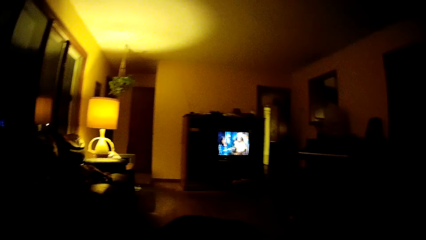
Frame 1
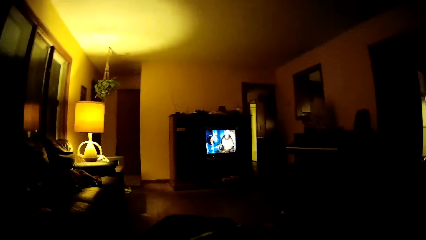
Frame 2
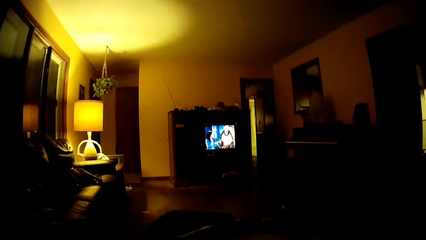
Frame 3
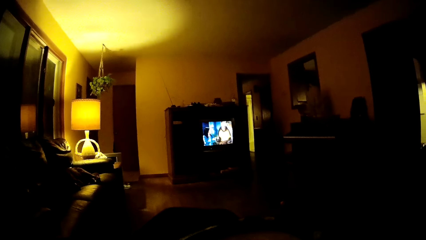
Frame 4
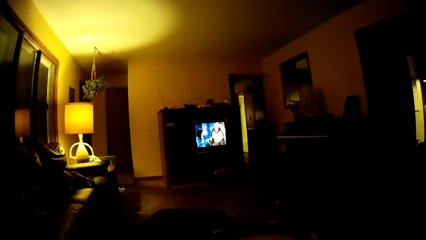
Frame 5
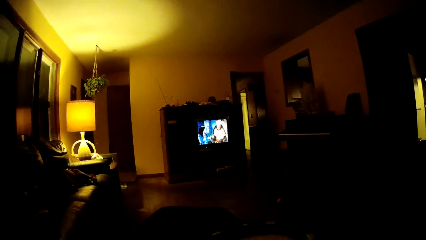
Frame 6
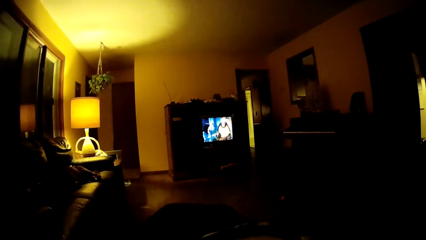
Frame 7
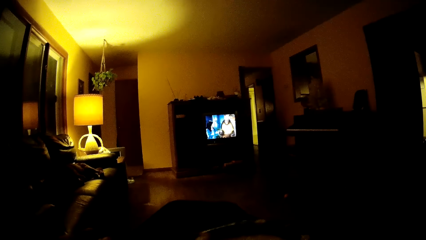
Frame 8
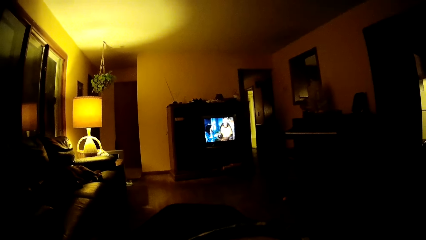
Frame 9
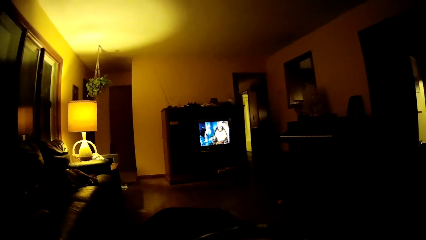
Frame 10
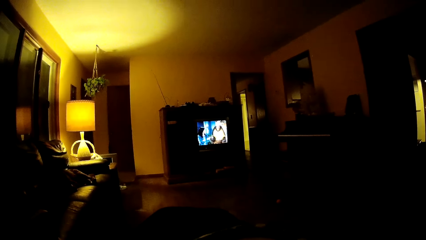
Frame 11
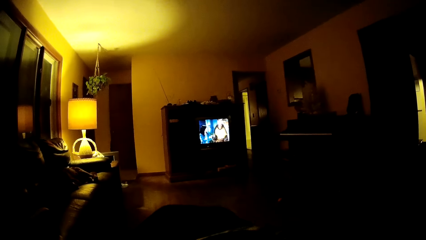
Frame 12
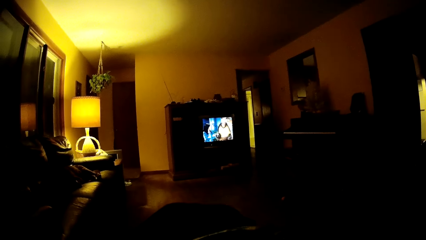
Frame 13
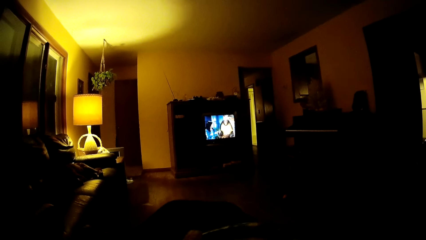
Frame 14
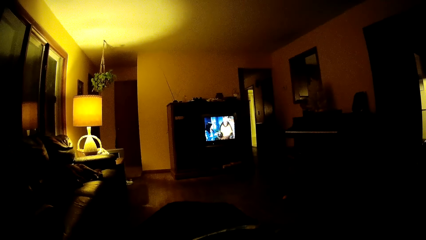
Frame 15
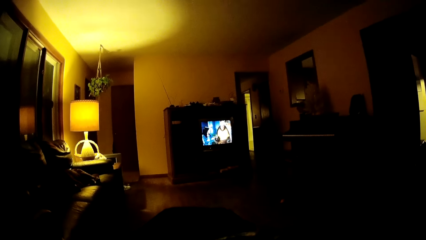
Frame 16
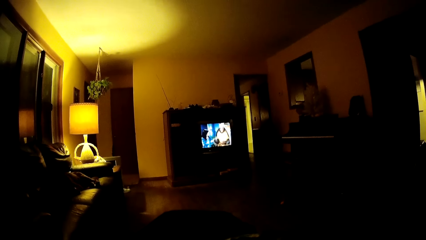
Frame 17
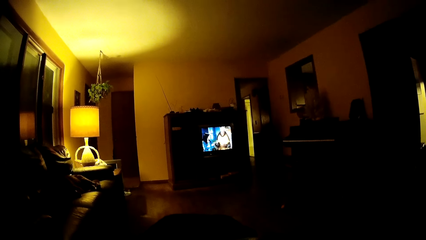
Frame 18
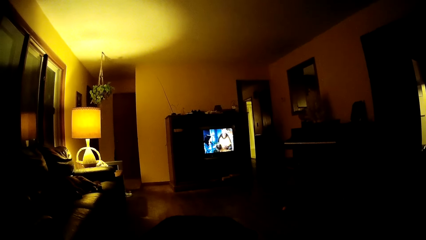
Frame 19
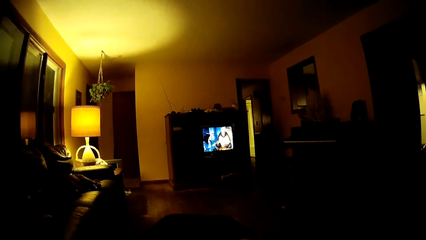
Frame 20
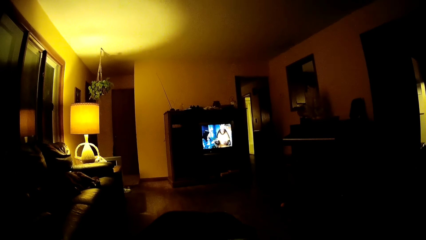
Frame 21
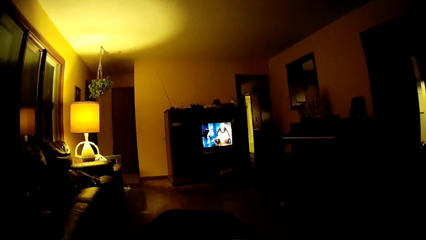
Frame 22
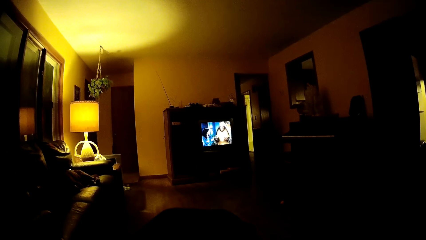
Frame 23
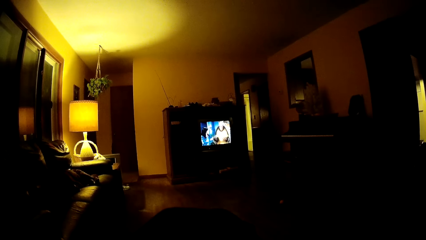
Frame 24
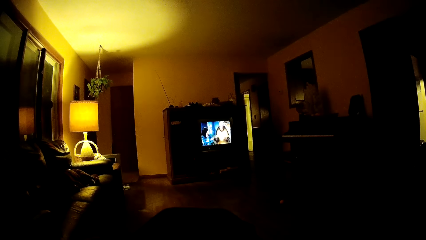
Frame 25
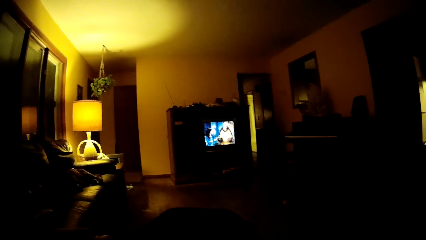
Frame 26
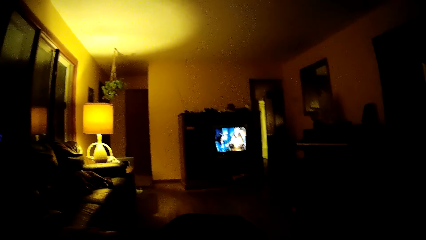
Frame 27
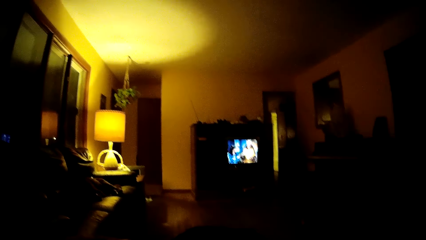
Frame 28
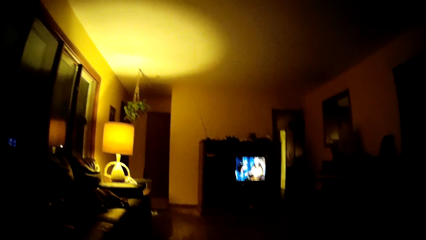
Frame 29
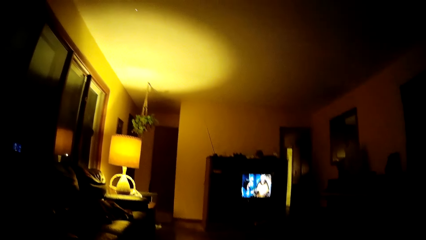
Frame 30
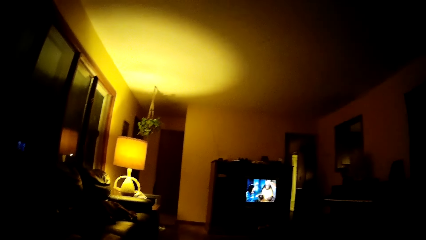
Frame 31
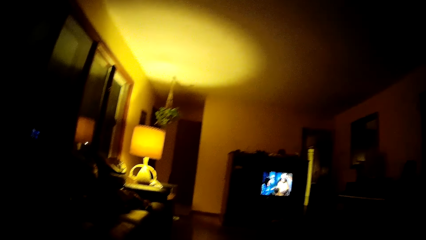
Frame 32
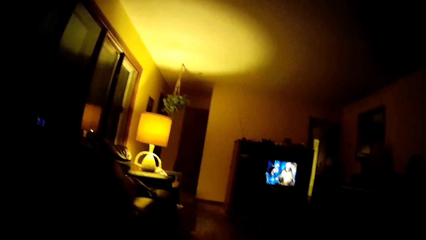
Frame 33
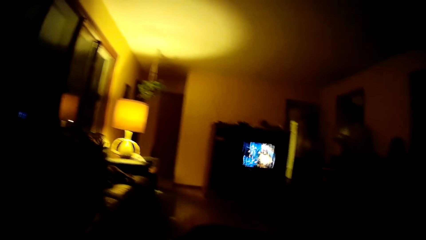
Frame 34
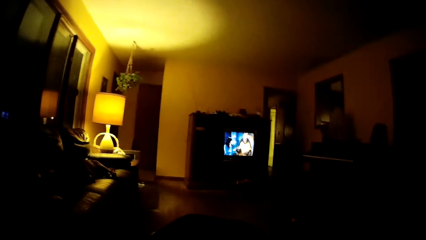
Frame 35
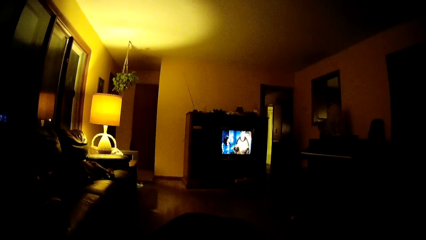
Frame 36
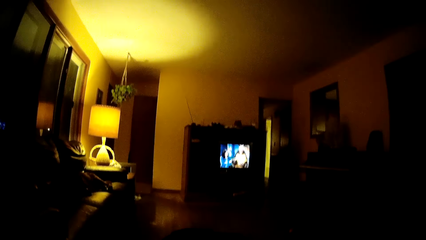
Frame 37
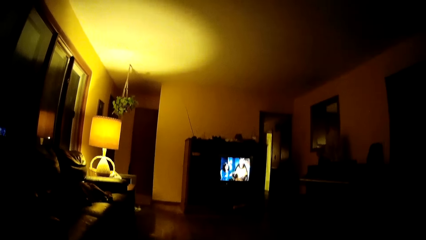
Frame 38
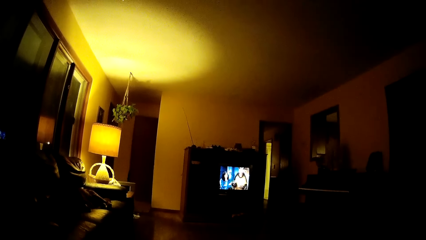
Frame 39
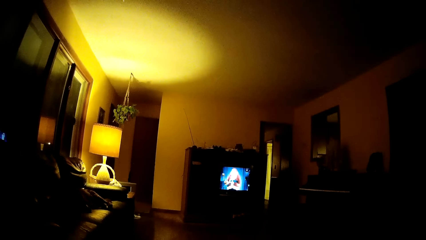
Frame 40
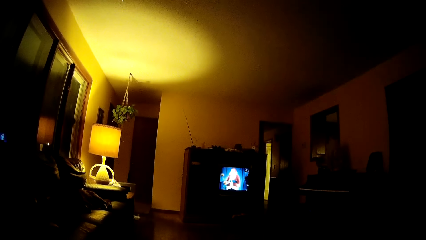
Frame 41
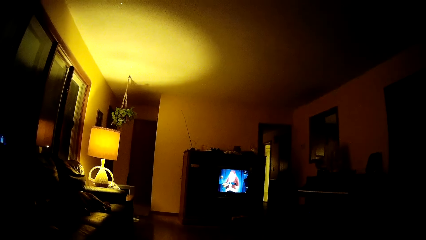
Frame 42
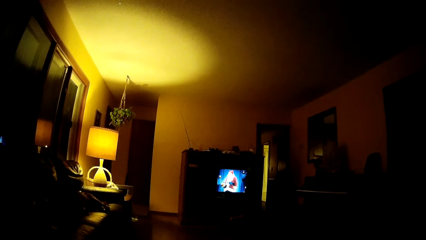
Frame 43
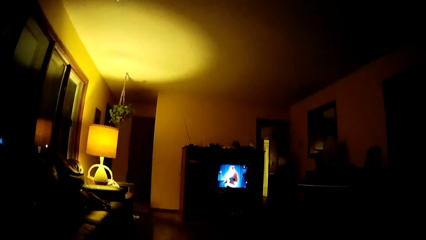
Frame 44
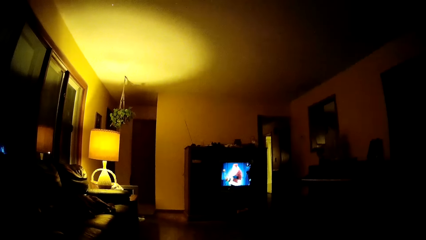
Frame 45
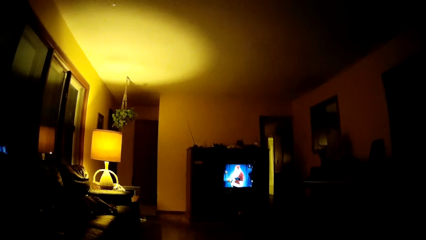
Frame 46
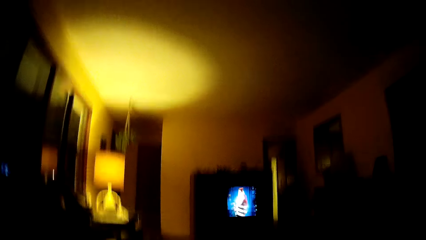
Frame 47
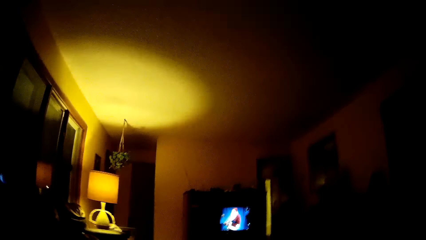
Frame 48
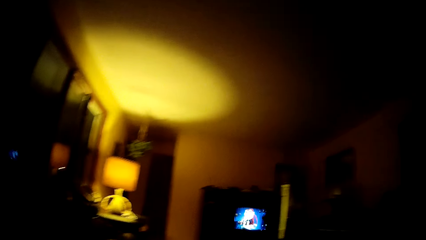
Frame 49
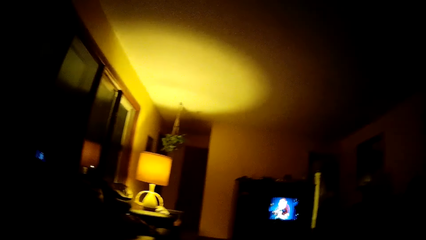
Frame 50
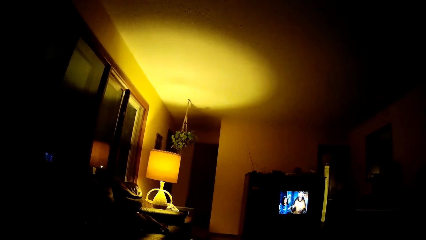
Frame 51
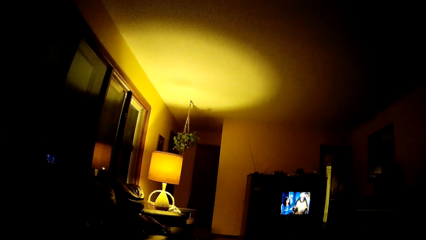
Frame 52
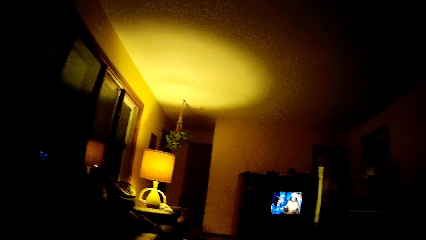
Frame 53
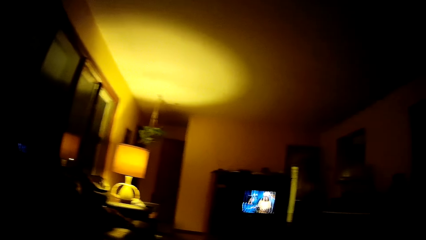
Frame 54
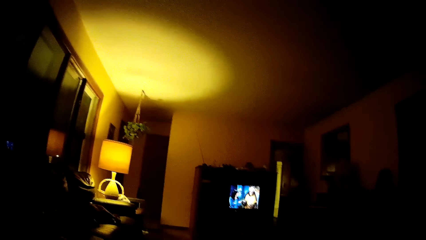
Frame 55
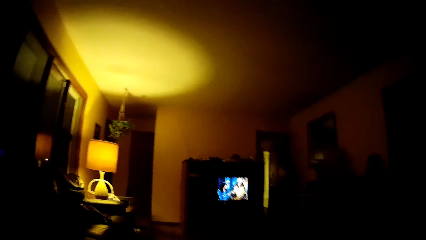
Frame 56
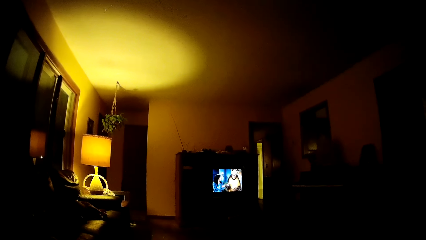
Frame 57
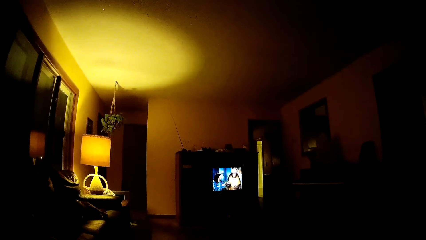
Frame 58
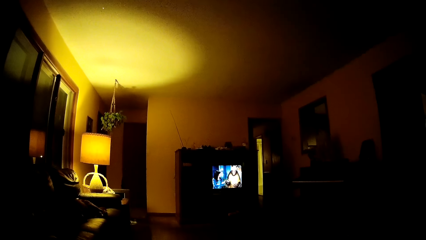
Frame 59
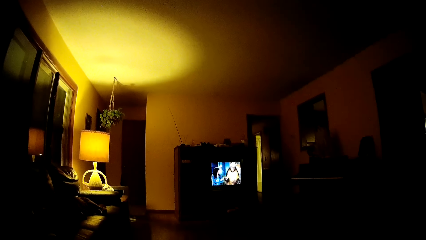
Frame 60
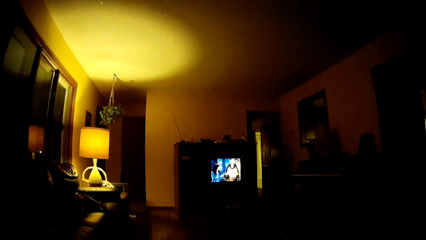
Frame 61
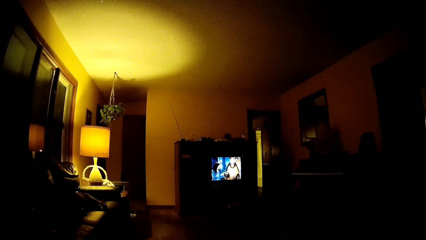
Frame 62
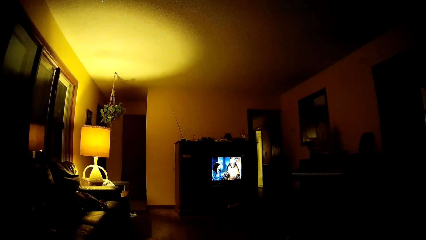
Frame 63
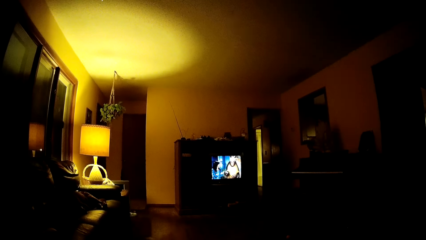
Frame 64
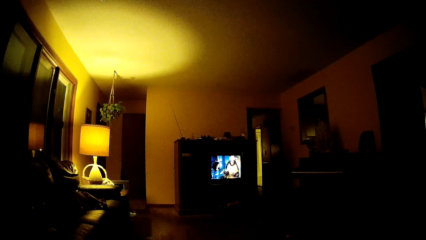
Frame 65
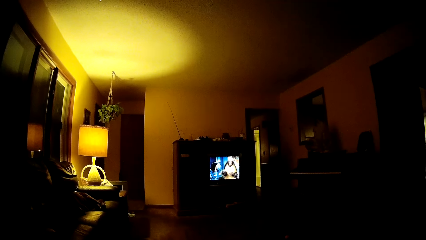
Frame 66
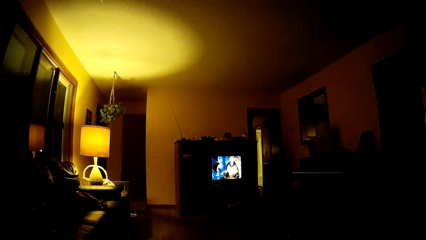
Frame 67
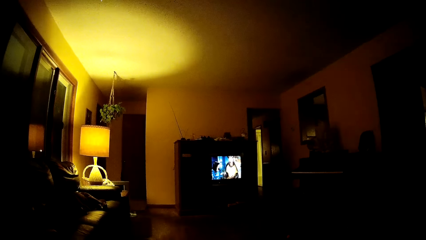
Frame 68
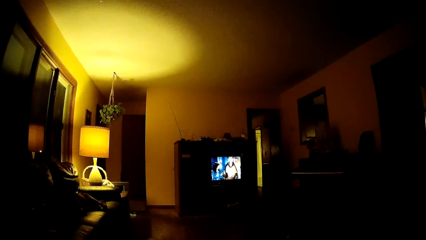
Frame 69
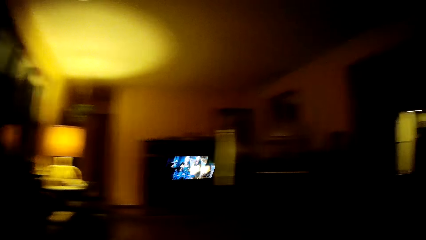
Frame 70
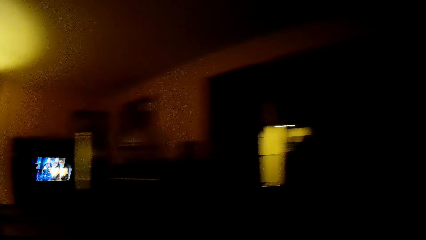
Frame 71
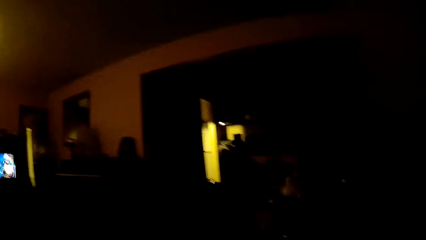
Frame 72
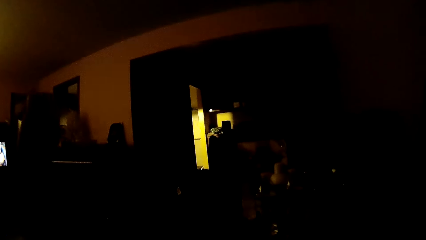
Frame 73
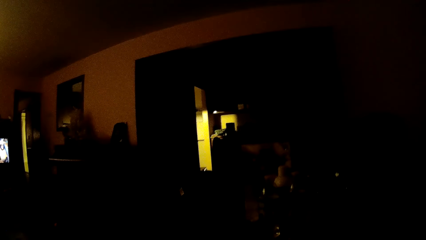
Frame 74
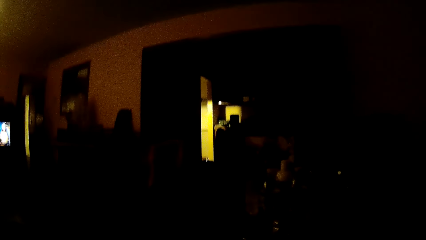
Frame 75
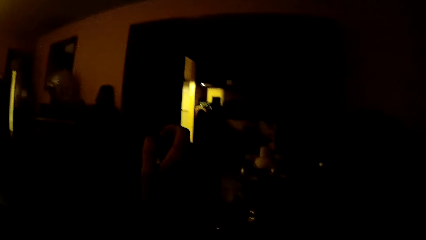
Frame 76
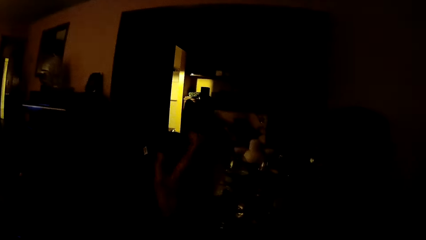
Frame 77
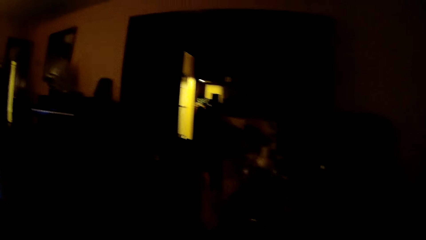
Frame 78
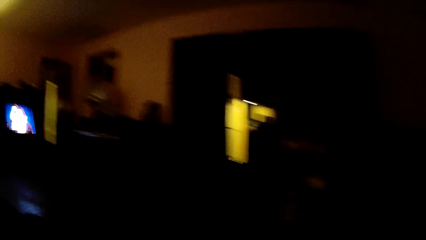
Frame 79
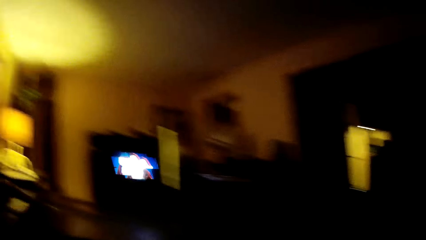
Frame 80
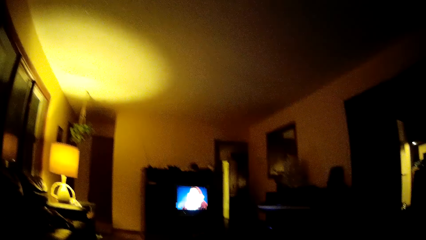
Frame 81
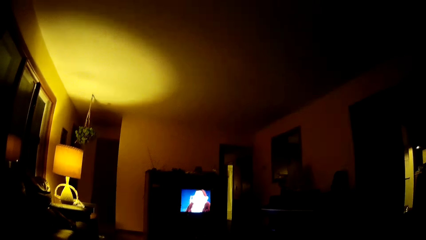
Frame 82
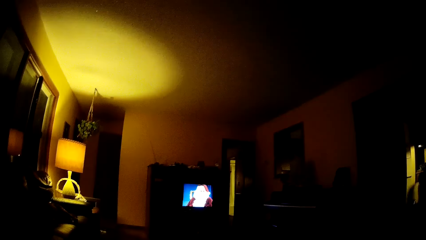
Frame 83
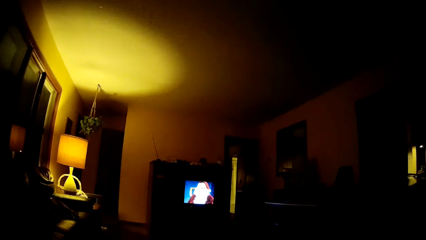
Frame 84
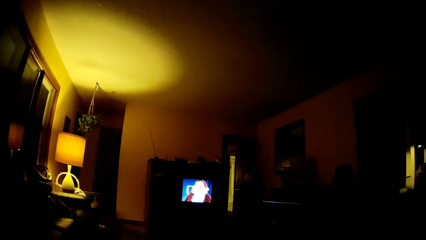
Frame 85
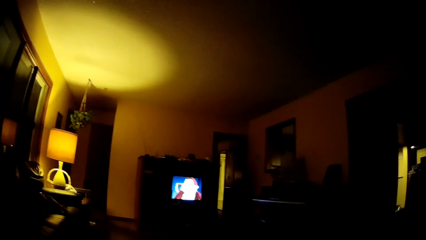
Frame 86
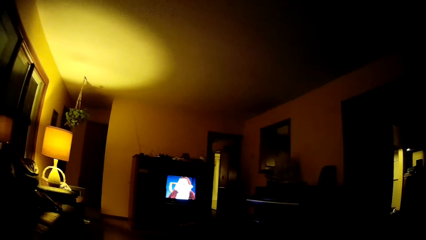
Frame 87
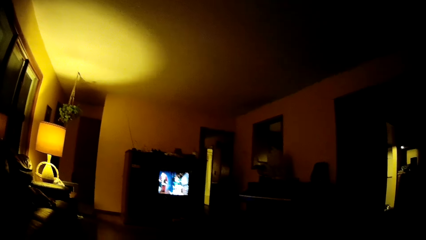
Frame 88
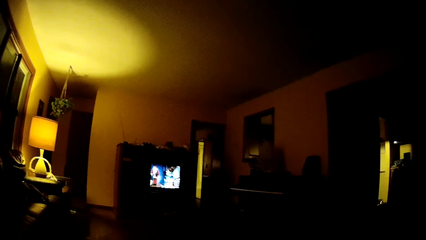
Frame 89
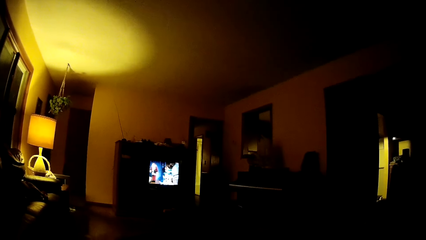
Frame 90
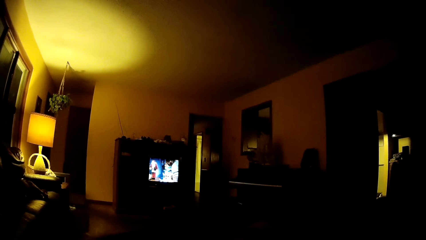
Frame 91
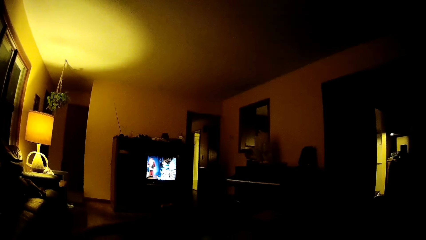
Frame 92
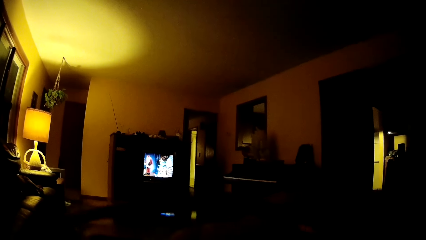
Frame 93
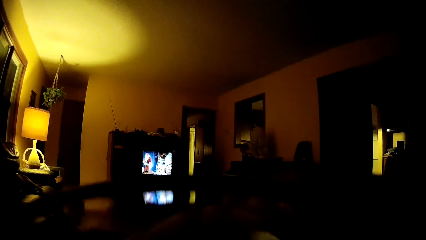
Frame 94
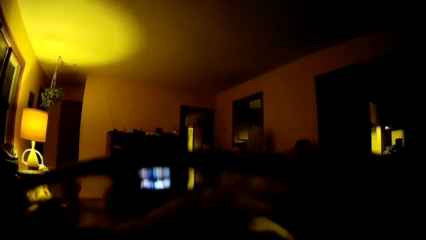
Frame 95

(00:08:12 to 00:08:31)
The camera wearer uplifts something. He looks around. He looks around again. He uplifts something. He picks up the cup of water from the table with his right hand. He uplifts something again.
